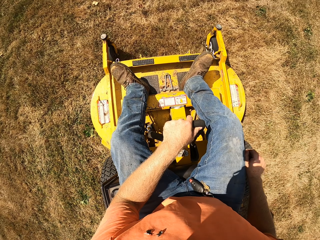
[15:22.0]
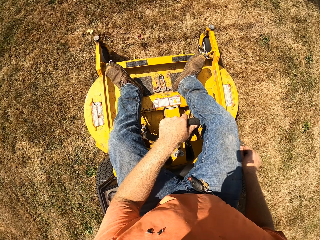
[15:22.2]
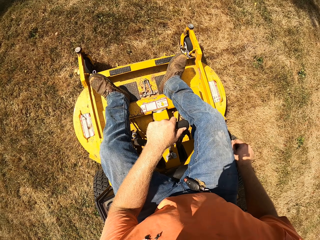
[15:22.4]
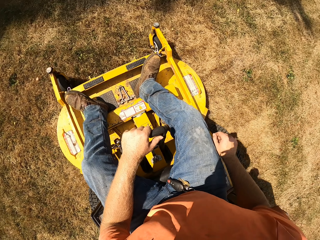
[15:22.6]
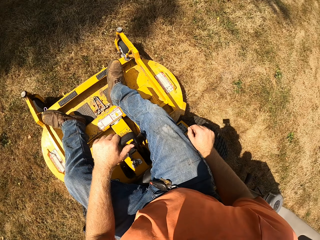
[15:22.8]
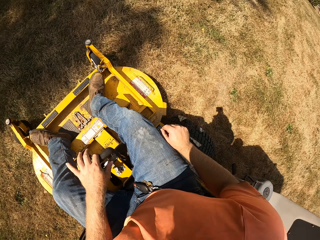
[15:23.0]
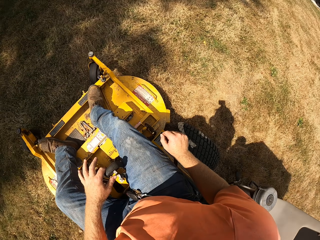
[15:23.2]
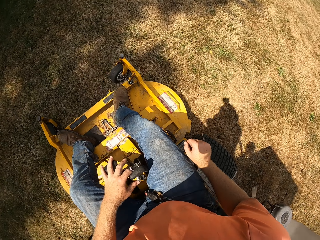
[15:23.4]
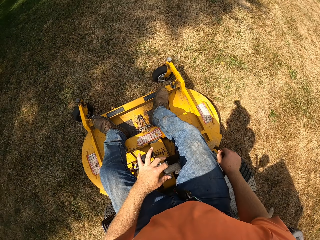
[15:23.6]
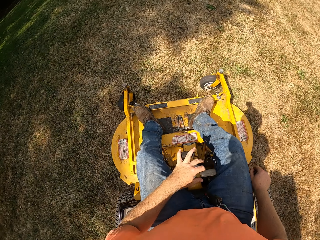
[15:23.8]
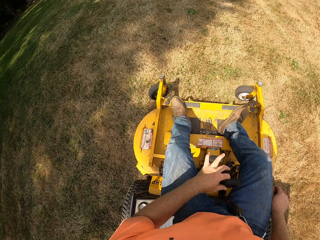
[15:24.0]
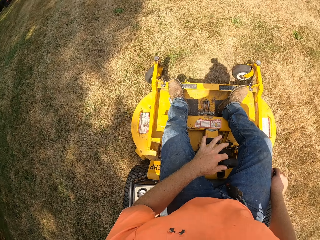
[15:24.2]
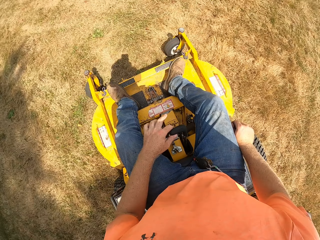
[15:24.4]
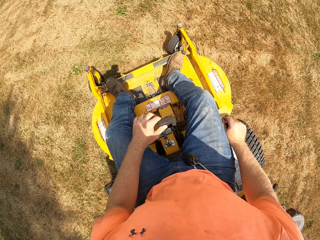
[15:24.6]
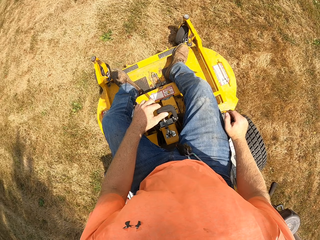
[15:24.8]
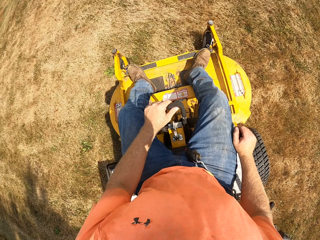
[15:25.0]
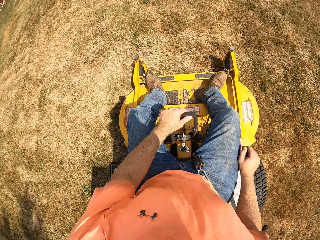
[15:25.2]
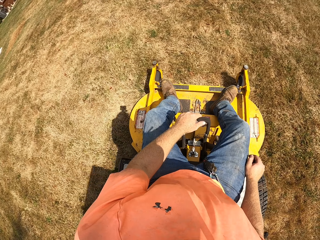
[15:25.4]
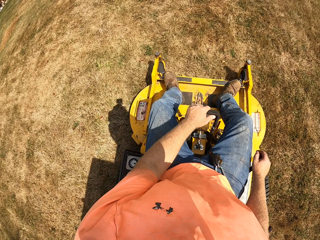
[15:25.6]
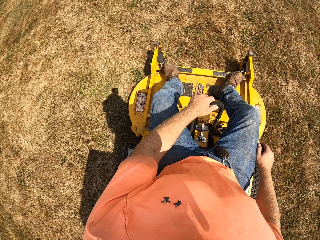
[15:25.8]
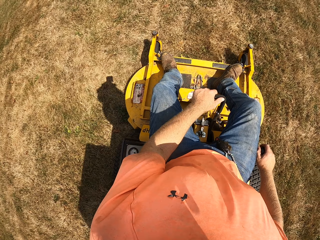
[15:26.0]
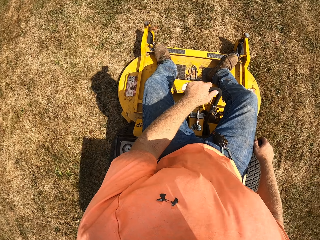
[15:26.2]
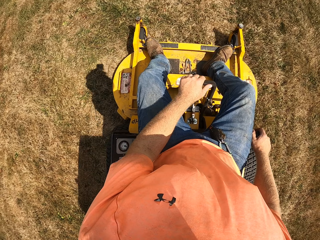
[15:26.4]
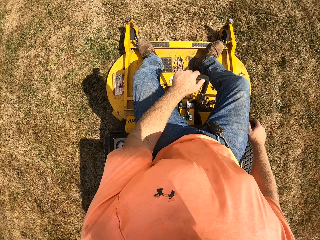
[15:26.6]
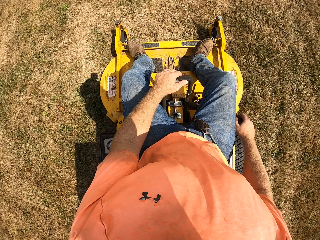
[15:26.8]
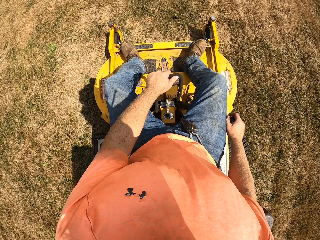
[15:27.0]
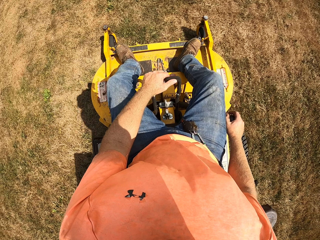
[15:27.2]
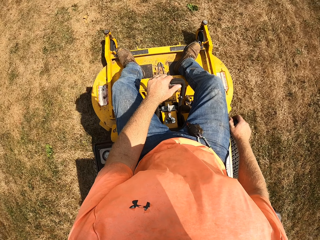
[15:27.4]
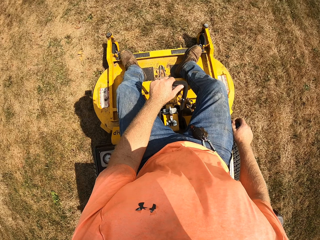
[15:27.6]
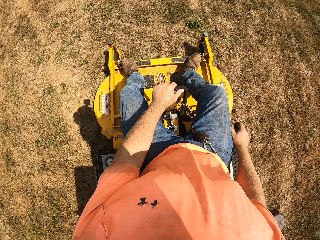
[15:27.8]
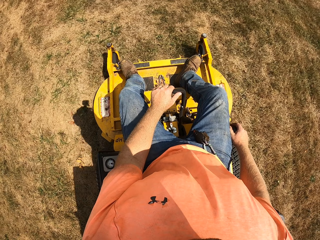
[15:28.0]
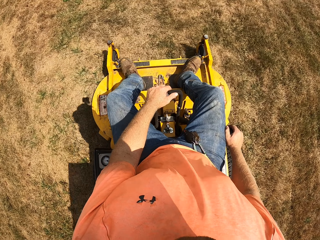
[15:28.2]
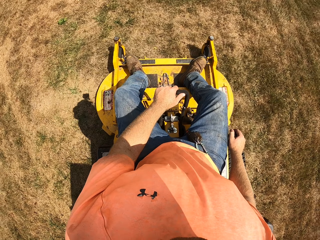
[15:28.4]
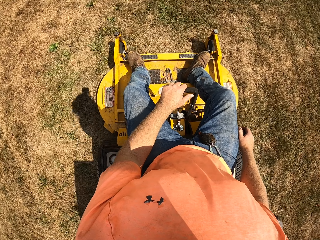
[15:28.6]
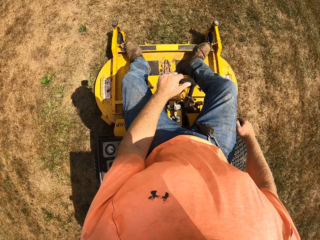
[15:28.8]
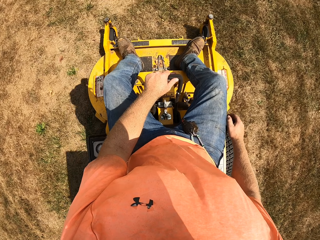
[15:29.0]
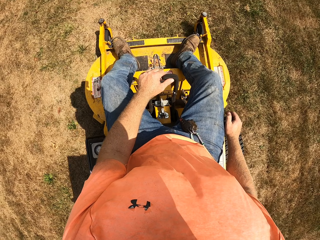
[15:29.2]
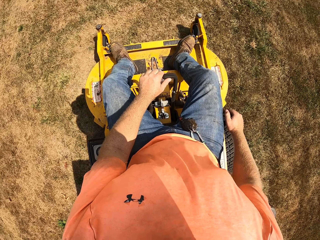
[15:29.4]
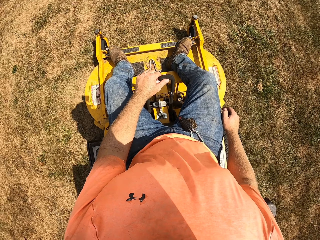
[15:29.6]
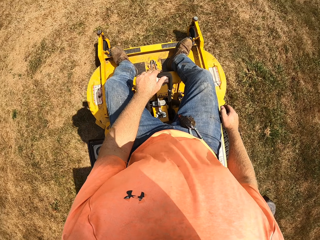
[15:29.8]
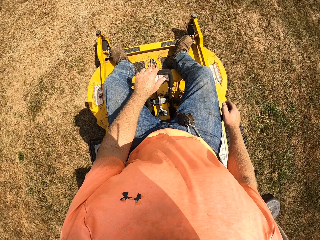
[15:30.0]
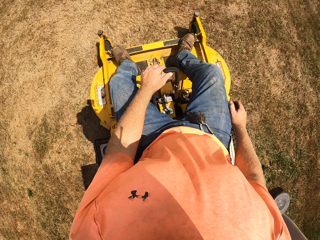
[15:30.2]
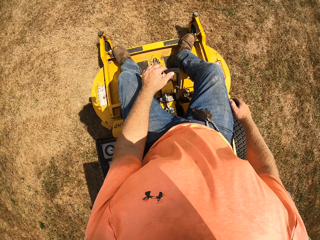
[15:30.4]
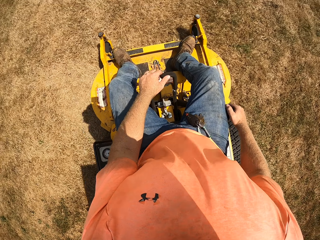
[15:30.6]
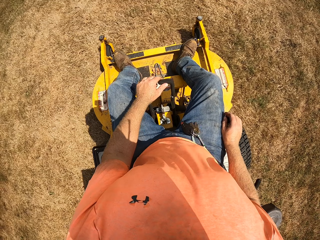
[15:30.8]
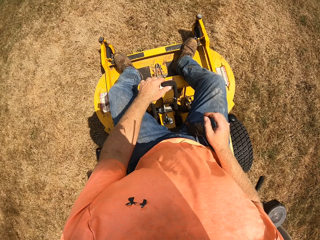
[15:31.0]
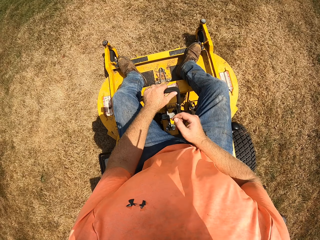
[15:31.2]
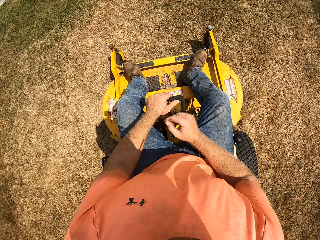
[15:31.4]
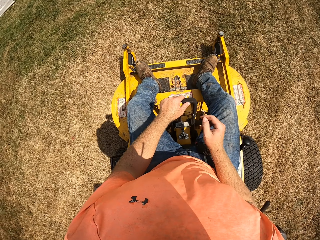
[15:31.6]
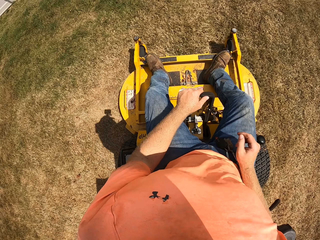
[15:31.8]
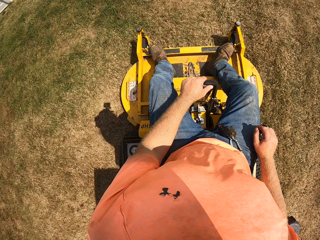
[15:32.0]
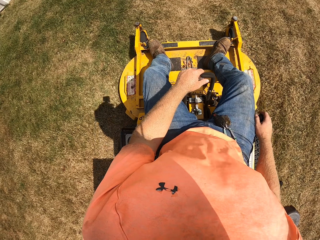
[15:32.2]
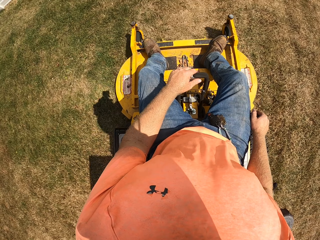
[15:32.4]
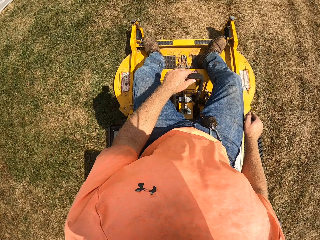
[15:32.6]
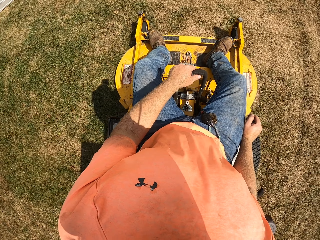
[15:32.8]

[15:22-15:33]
The camera wearer negotiates a corner. They drive the lawn mower on grass.

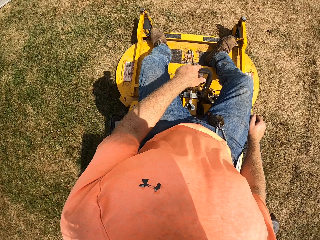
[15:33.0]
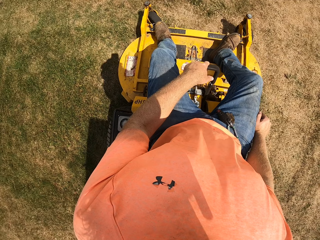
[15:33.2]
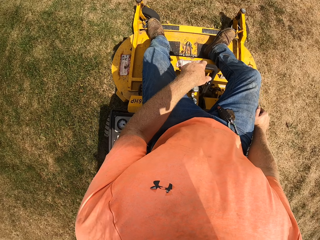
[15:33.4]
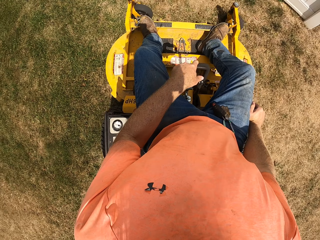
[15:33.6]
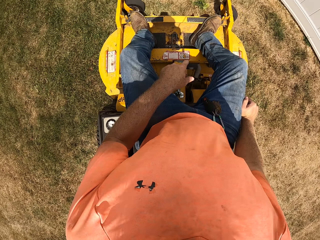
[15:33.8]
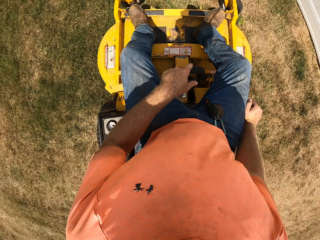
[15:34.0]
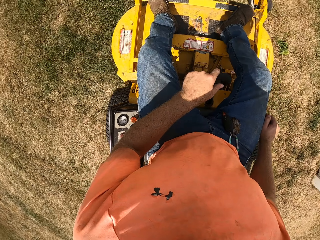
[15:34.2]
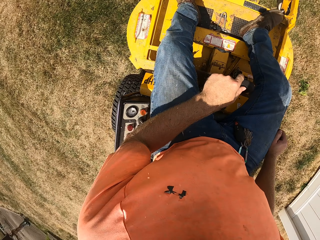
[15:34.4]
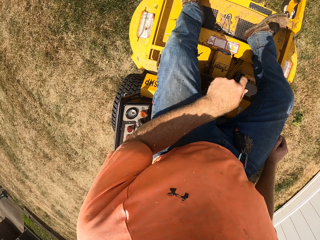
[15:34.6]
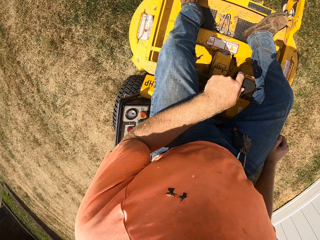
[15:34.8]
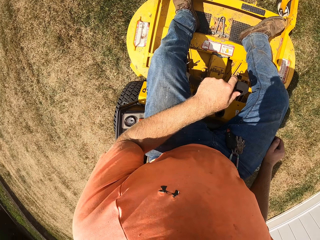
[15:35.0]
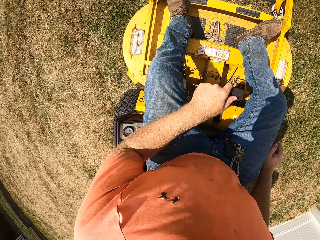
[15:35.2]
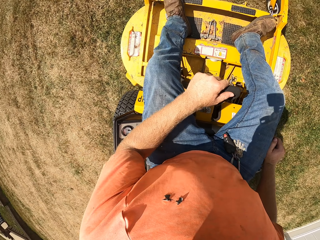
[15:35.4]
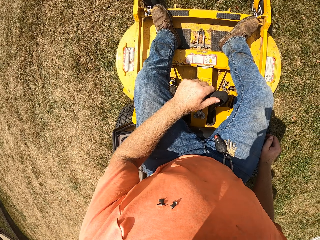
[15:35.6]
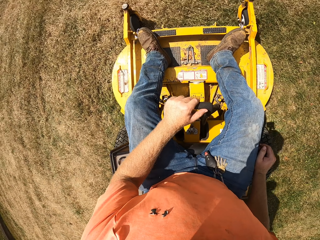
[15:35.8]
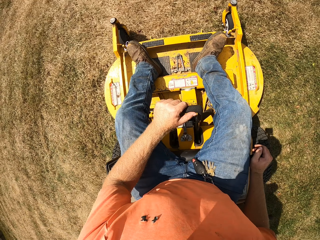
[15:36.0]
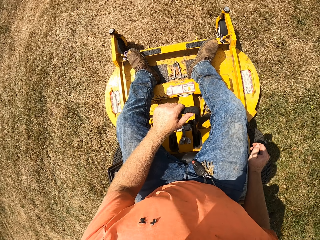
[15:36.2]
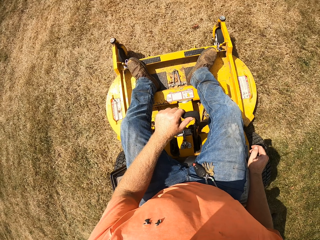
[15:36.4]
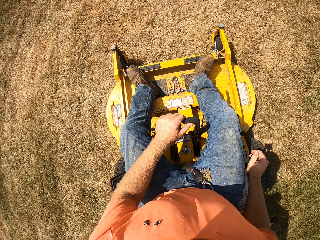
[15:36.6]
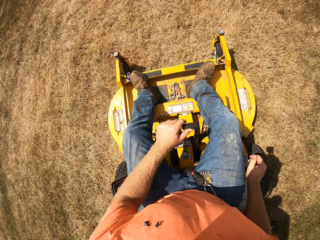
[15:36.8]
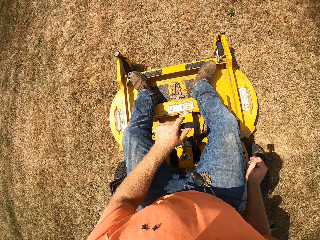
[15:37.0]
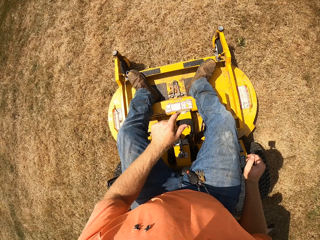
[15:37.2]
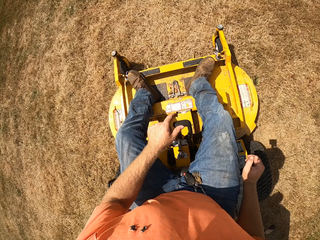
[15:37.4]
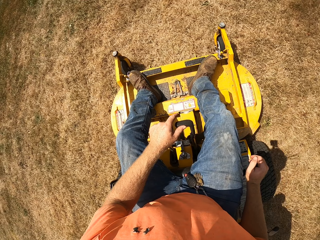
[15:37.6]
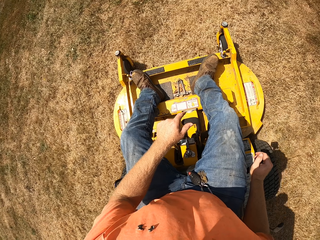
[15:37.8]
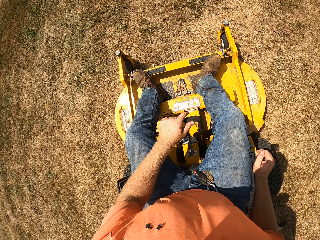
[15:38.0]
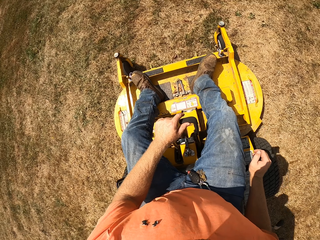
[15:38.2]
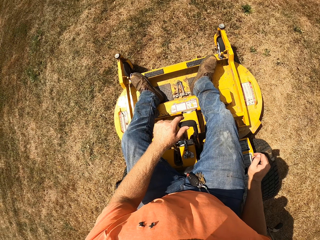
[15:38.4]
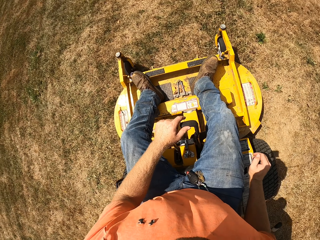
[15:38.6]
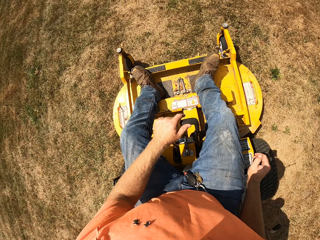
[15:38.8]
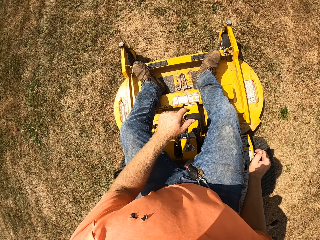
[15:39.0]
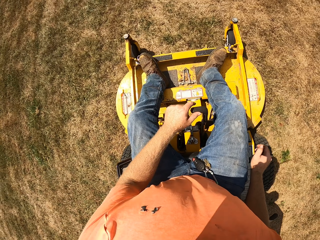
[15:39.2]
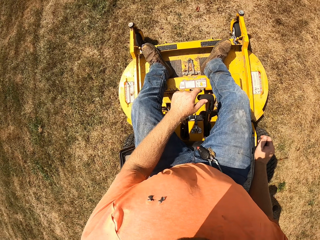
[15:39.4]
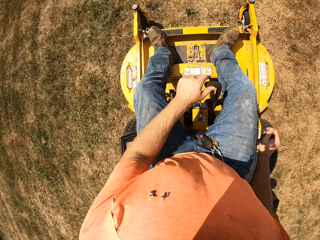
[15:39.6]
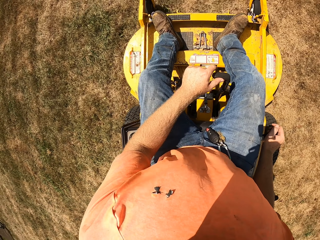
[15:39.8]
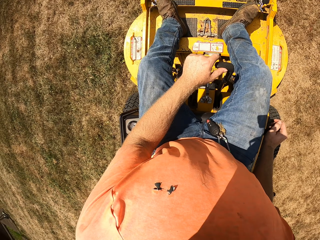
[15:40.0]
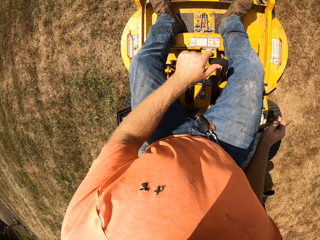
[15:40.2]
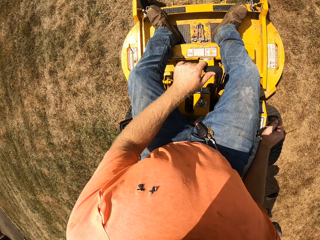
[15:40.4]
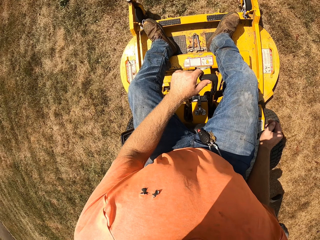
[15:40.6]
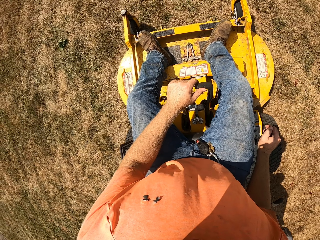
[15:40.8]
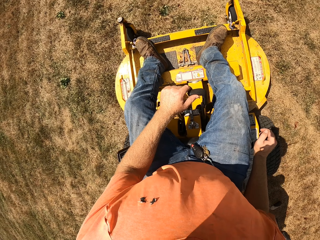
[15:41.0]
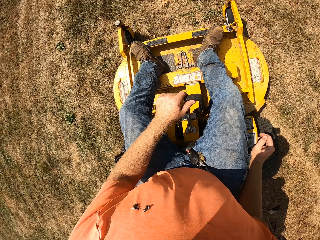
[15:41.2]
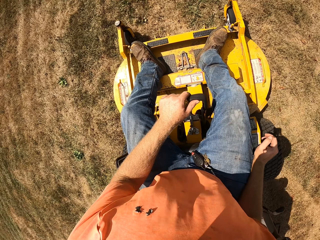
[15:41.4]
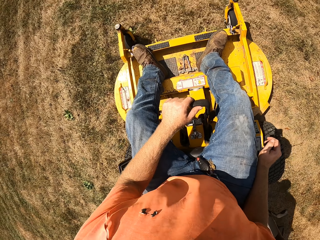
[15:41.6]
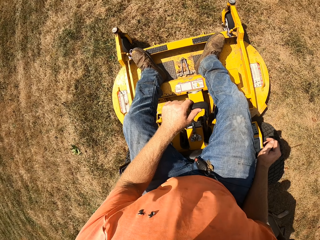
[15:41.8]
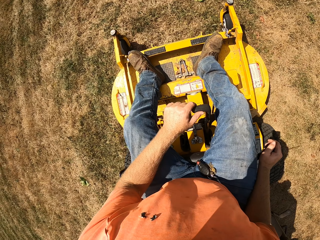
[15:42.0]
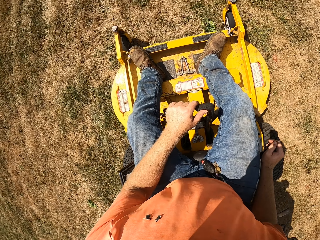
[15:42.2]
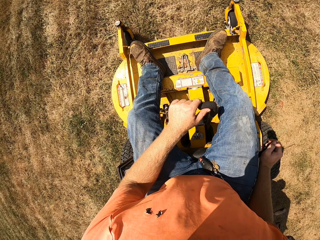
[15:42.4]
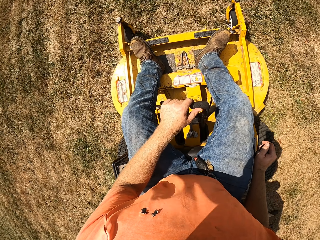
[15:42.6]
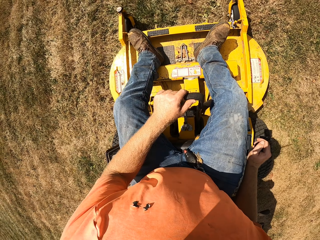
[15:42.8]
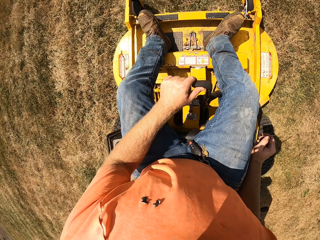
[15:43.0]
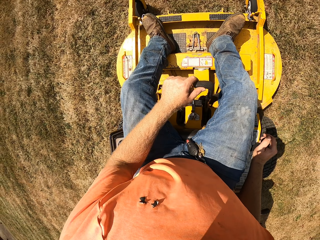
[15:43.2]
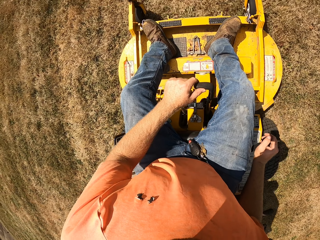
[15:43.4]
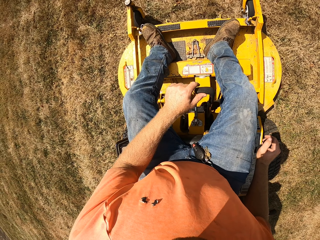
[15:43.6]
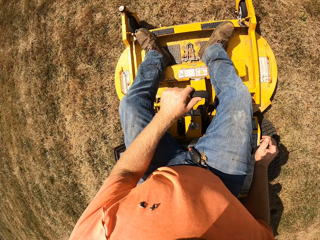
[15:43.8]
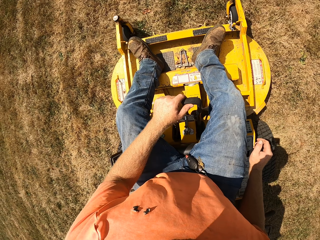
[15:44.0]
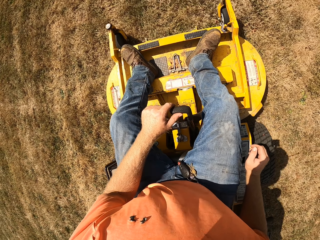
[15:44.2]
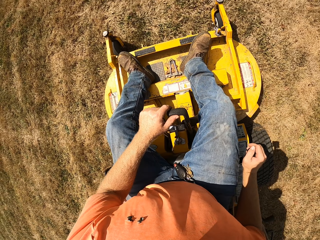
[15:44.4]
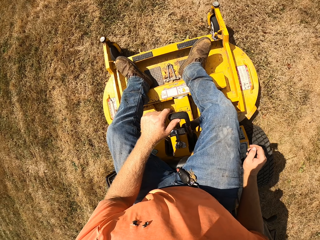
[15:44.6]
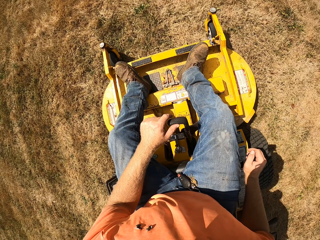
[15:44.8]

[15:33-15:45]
The camera wearer negotiates a corner. They drive the lawn mower.
